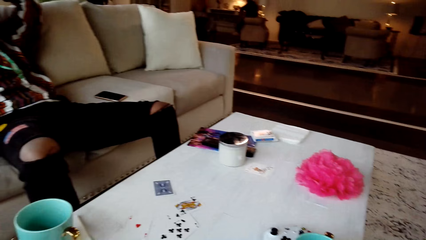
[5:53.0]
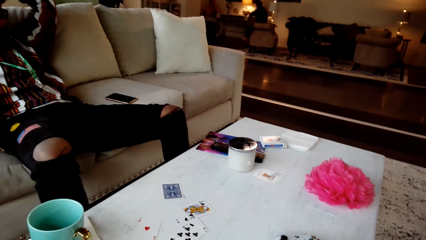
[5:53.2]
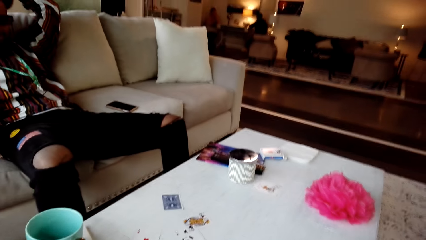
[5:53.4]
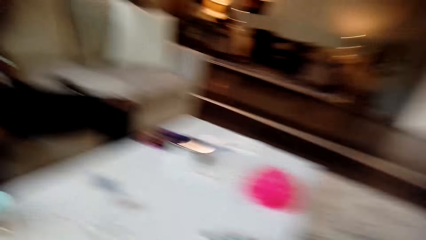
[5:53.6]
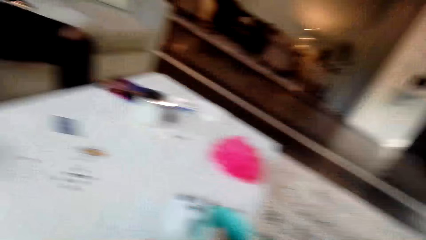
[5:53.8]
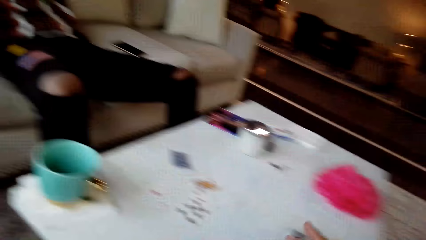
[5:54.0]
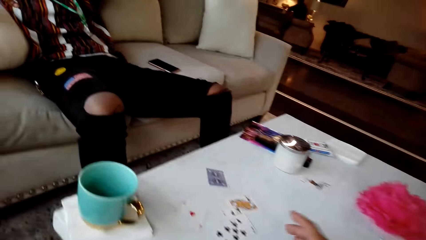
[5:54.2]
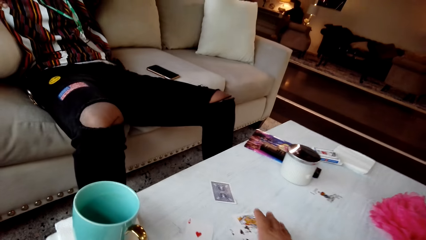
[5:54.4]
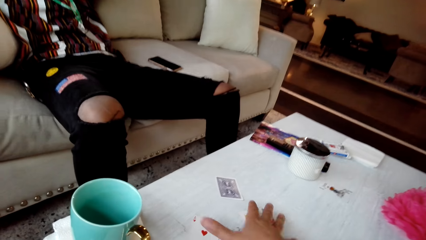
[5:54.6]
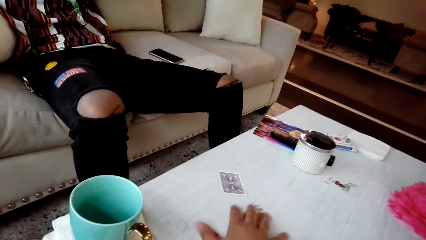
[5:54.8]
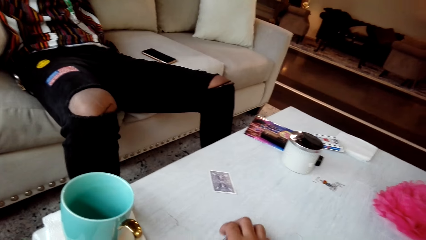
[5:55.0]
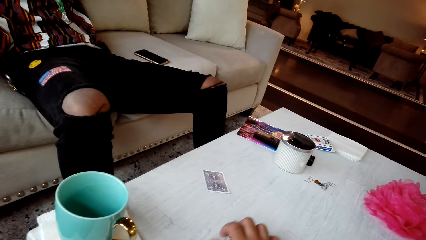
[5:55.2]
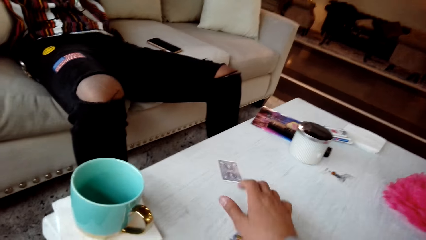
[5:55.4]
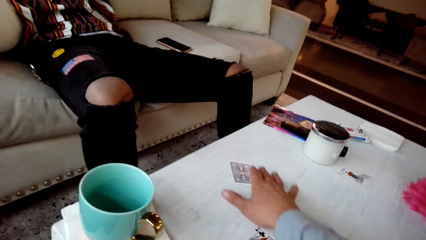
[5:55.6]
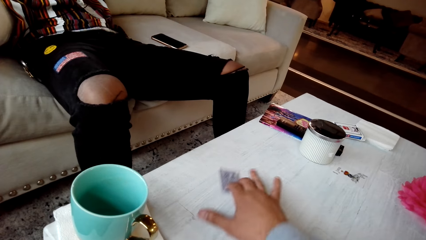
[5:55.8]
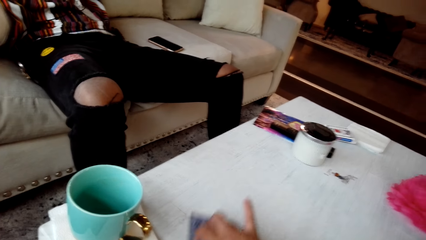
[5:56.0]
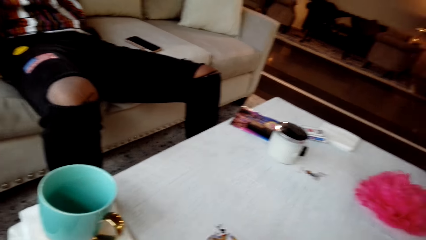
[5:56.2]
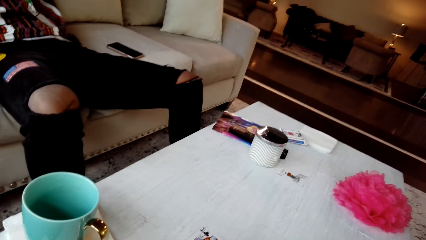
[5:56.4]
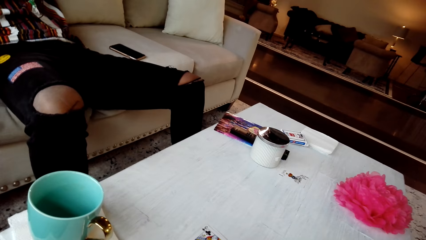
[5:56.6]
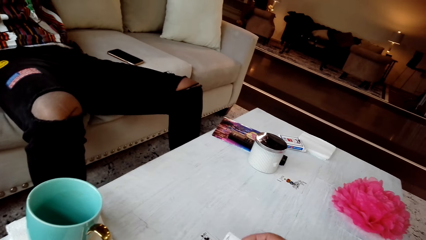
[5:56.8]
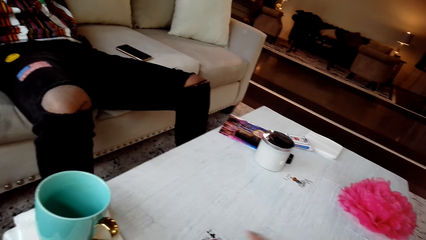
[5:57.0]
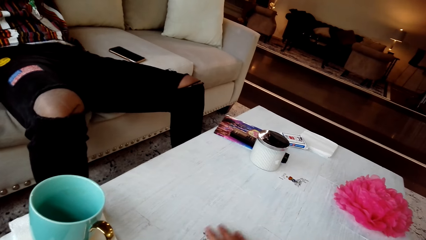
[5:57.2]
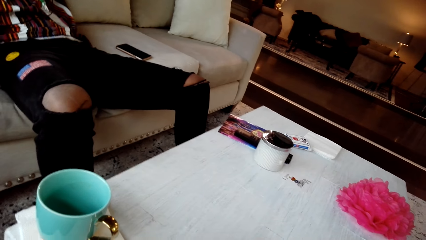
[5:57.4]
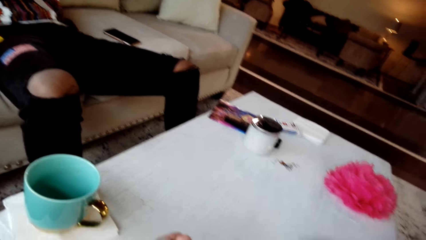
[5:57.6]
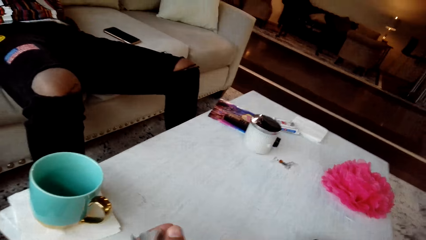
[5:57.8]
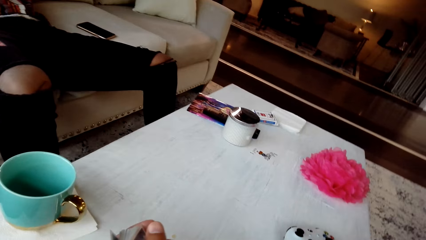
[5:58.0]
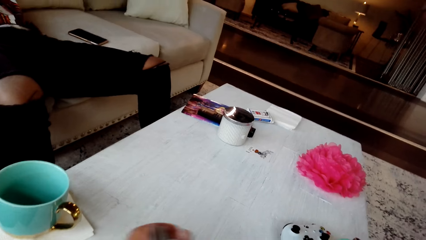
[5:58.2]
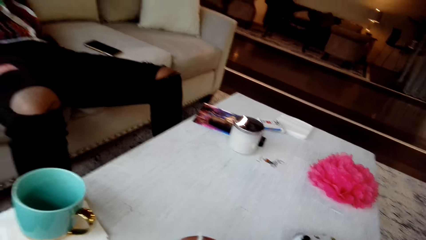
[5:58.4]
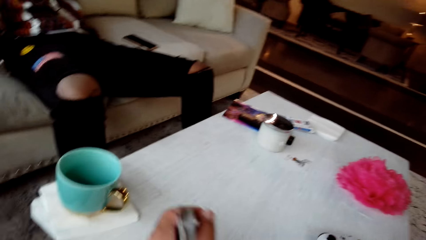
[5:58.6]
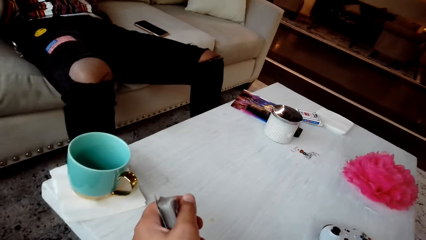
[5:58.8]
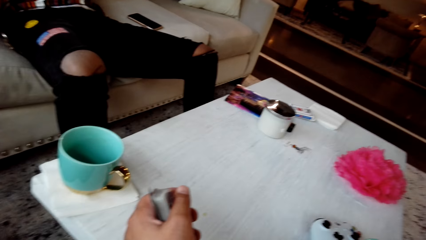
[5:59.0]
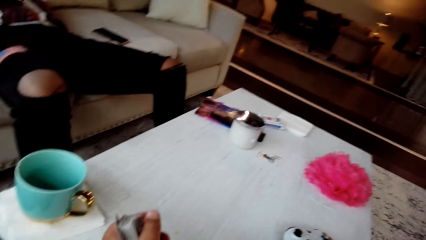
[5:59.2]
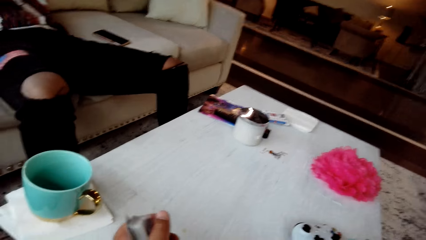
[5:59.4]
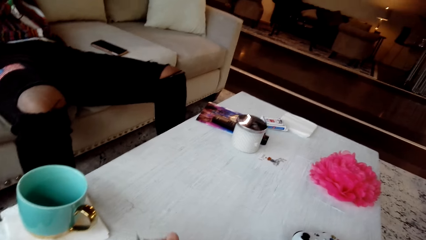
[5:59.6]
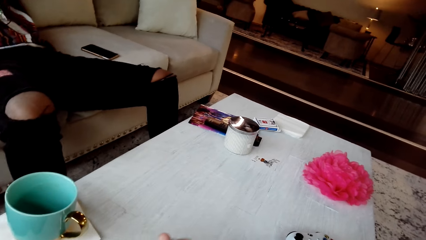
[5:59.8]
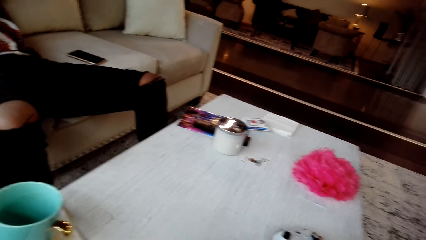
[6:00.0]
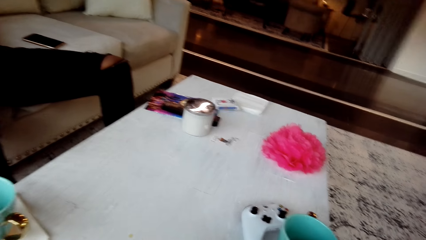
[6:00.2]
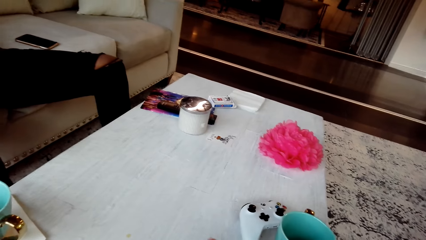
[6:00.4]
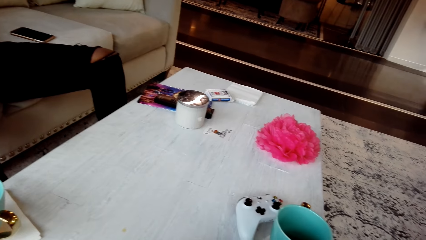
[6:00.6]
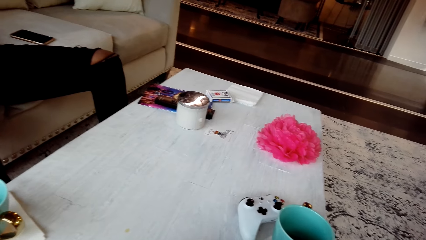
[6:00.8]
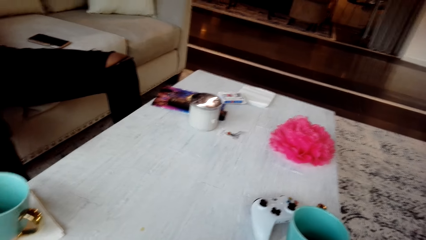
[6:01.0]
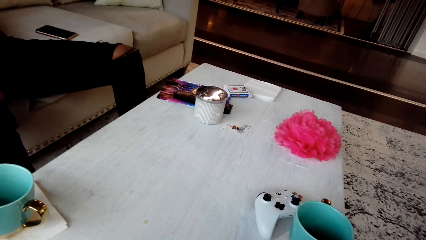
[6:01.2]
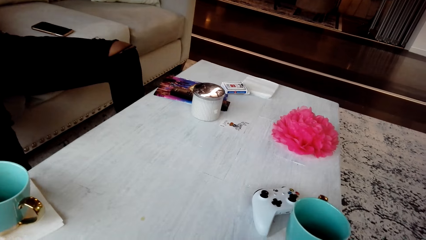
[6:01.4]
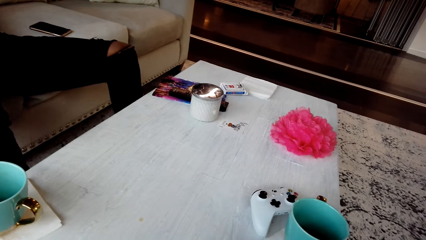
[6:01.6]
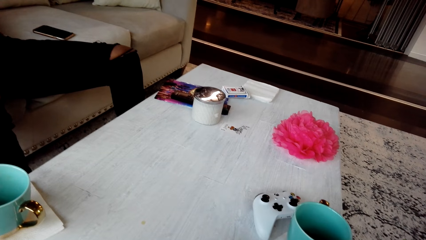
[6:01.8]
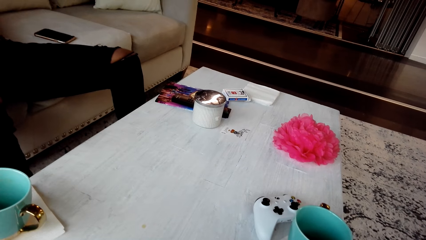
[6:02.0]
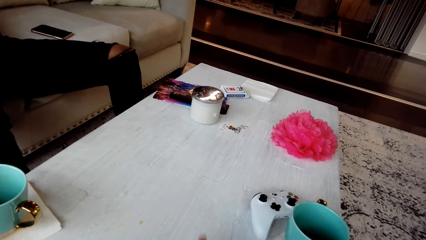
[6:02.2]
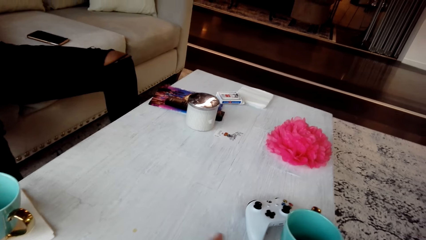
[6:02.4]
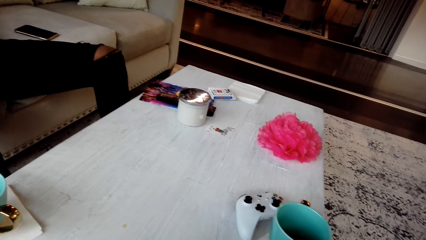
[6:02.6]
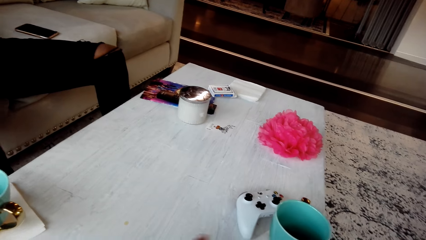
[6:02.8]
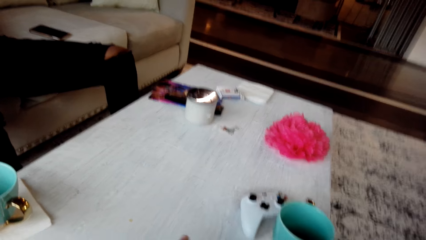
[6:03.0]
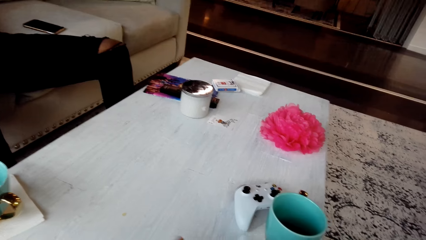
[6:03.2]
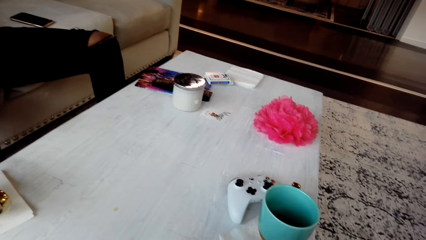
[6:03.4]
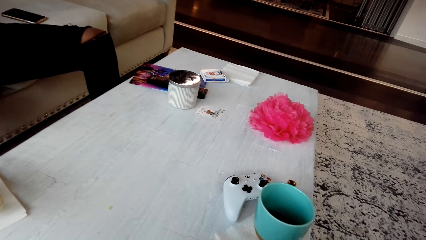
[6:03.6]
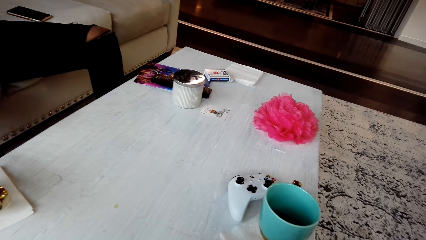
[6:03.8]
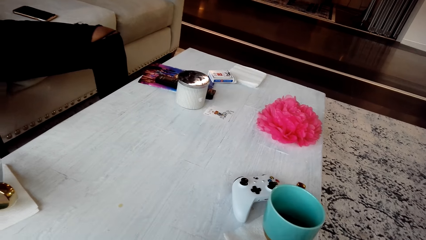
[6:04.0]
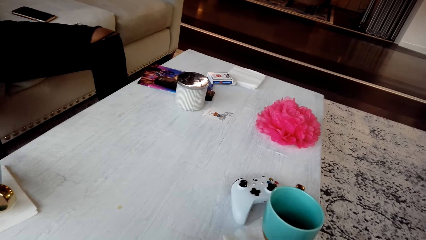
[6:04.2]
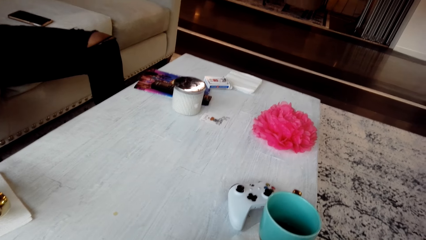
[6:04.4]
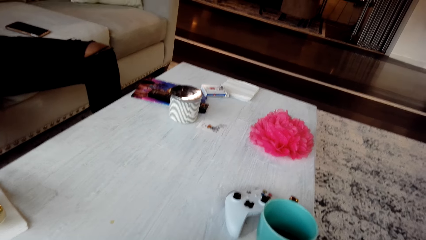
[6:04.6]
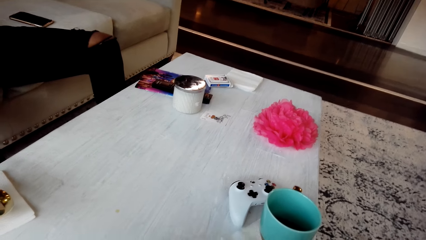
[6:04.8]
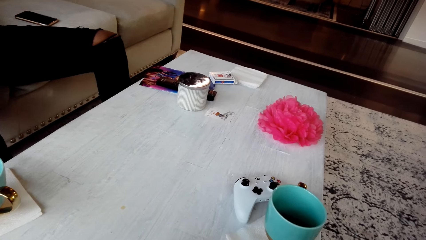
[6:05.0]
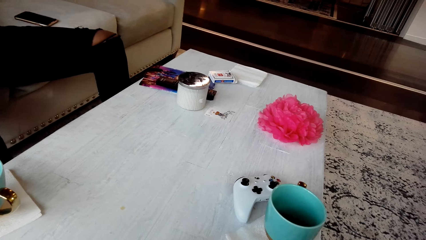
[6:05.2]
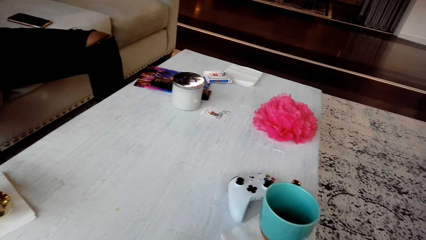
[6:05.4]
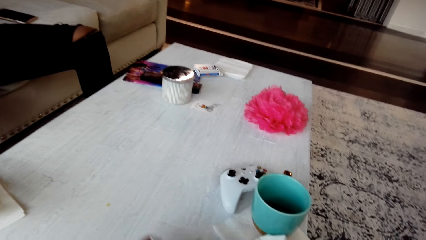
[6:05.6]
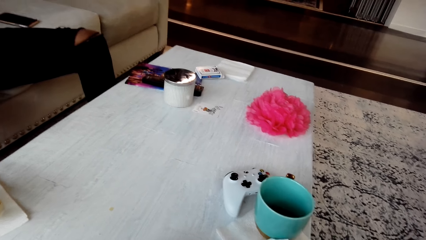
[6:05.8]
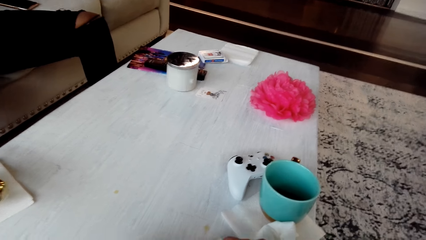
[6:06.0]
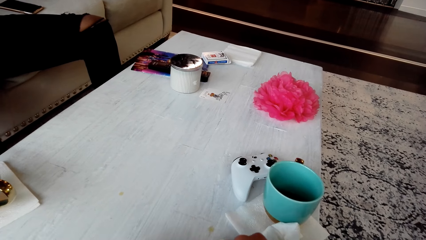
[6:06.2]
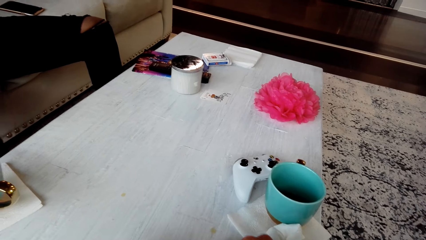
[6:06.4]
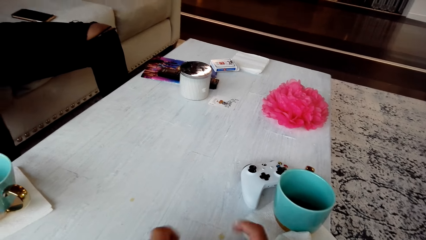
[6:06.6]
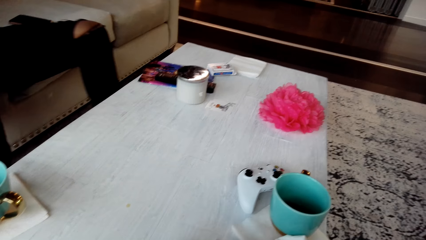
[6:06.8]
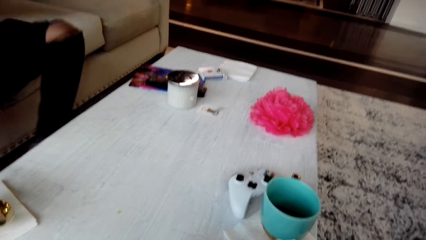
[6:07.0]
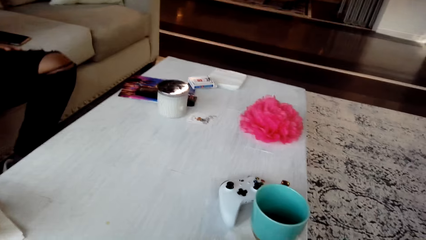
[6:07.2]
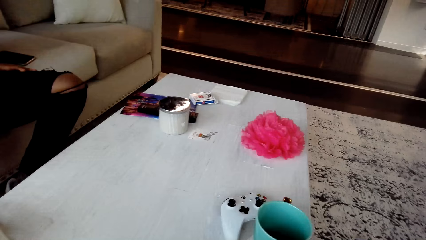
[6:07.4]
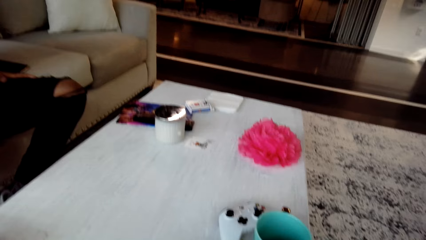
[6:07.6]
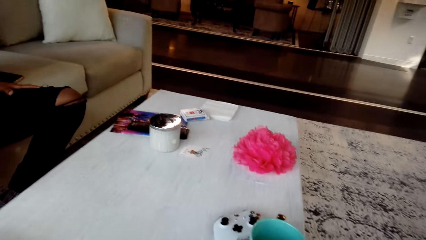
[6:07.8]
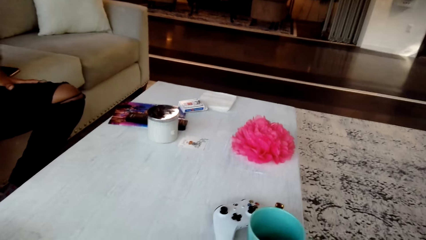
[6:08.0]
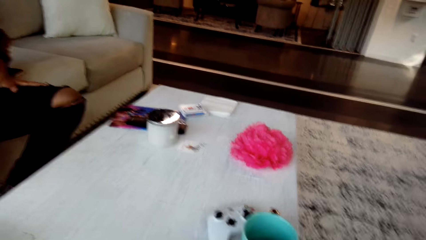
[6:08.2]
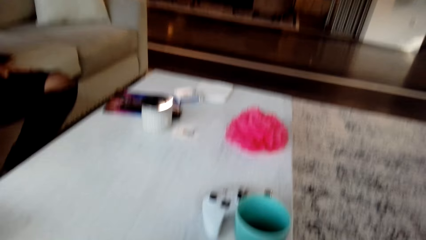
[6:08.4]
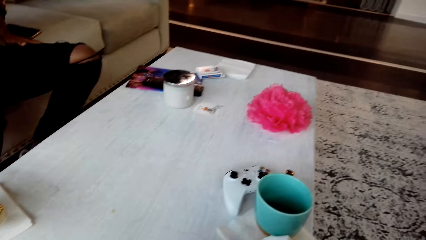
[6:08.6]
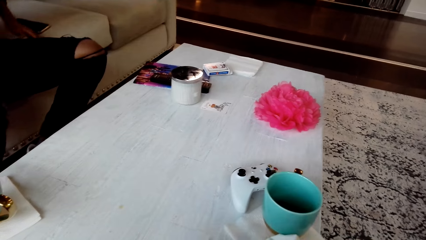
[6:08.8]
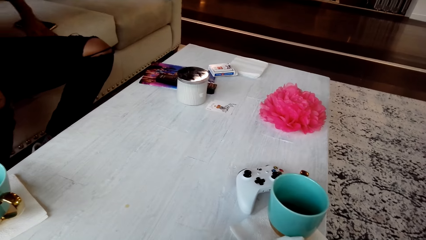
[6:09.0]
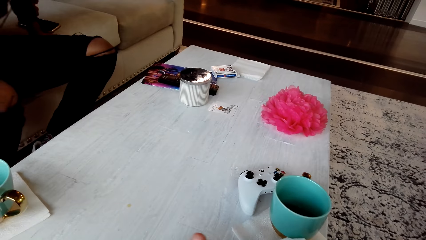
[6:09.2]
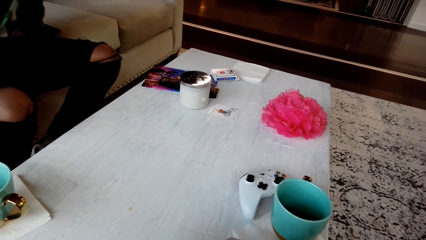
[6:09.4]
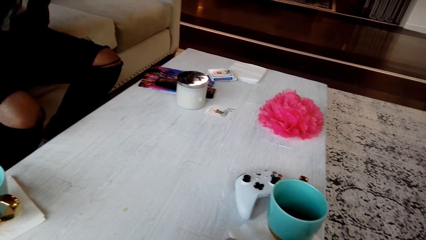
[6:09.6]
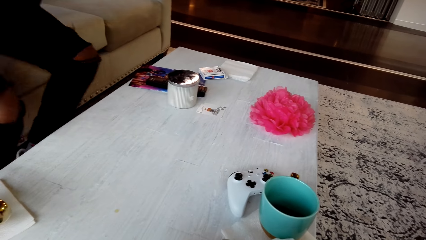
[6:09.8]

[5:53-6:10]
The camera wearer picks a card from the table. A man converses with the camera wearer. The camera wearer places the card on the floor. They look around the table. The man converses. The man stands up and walks away.
